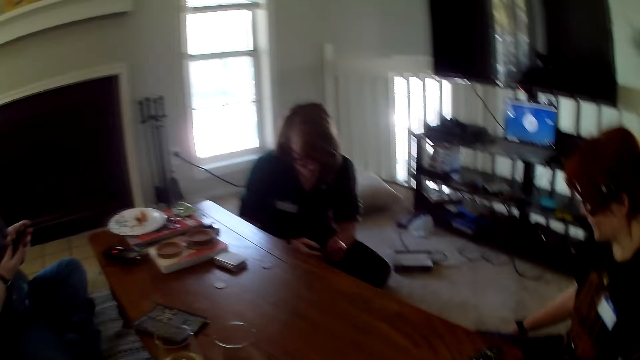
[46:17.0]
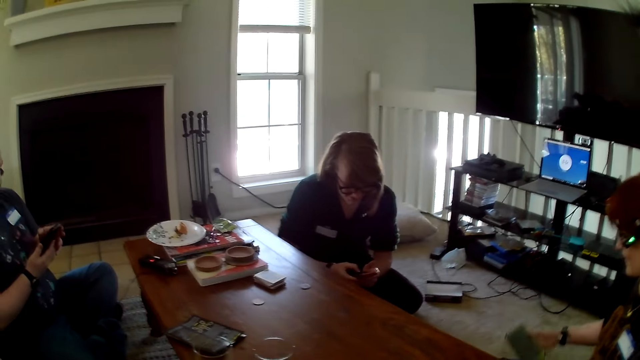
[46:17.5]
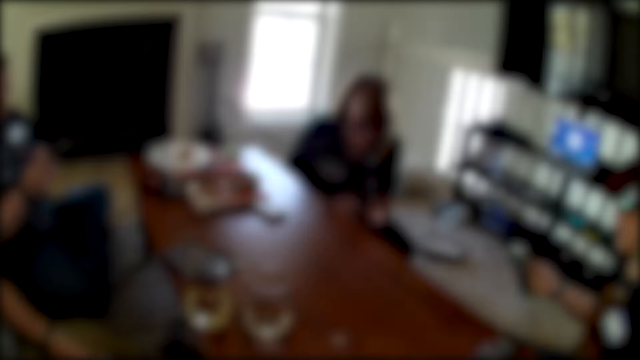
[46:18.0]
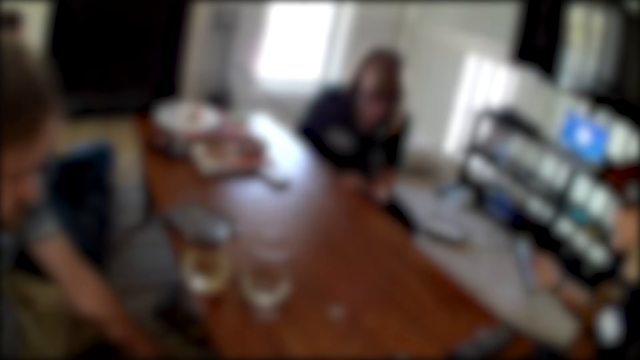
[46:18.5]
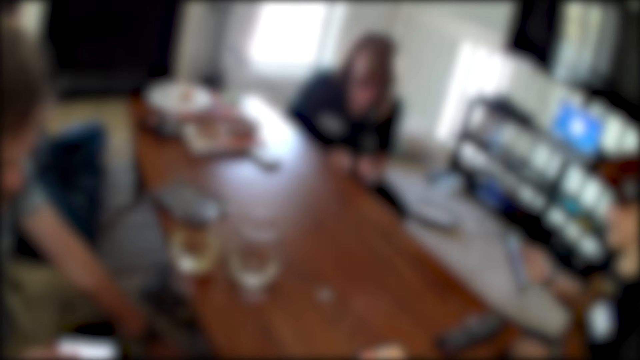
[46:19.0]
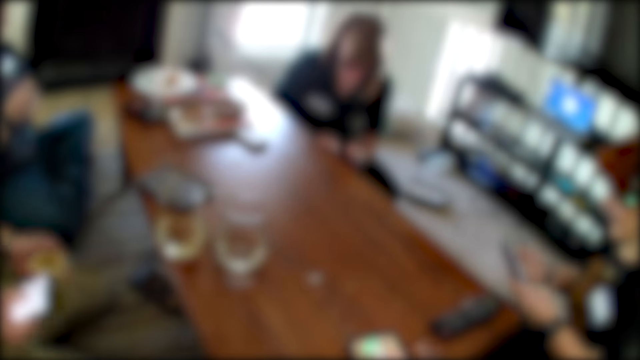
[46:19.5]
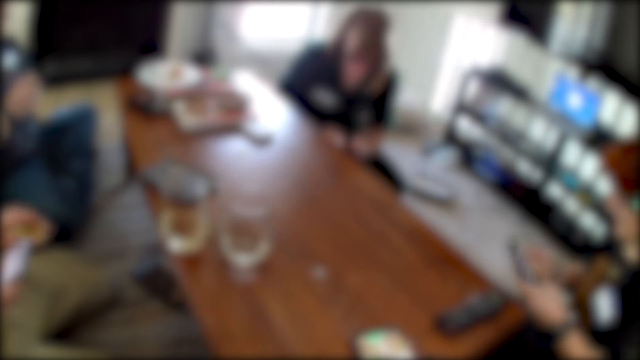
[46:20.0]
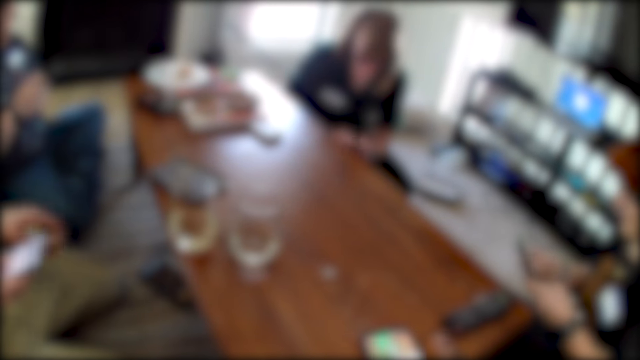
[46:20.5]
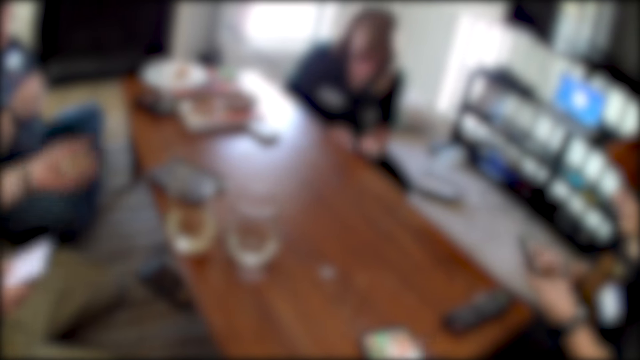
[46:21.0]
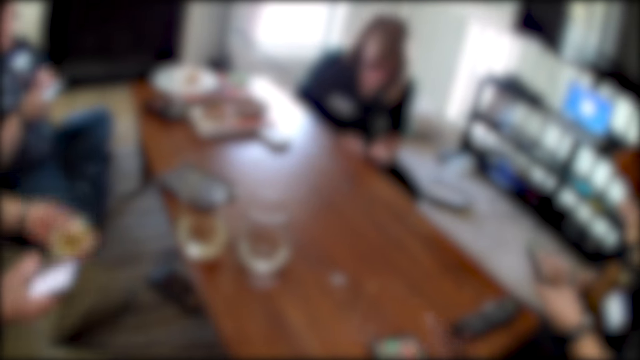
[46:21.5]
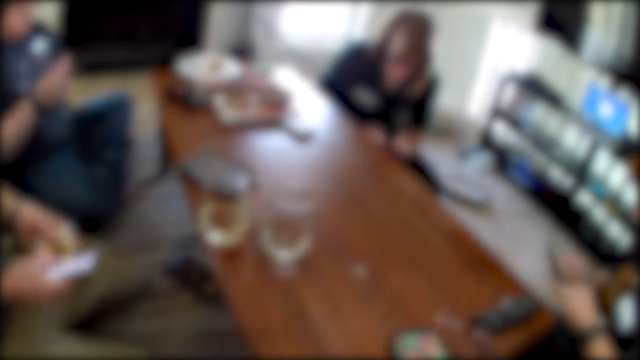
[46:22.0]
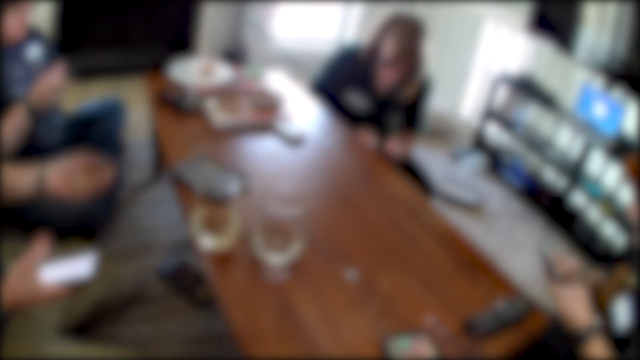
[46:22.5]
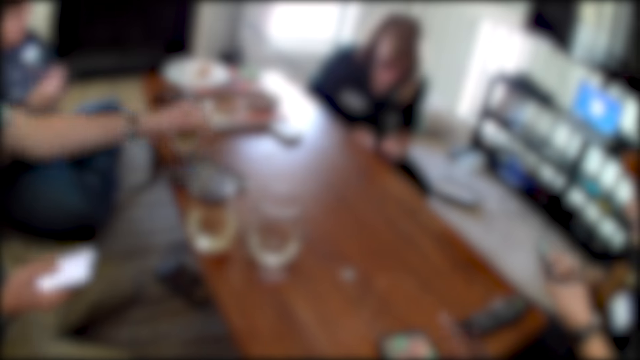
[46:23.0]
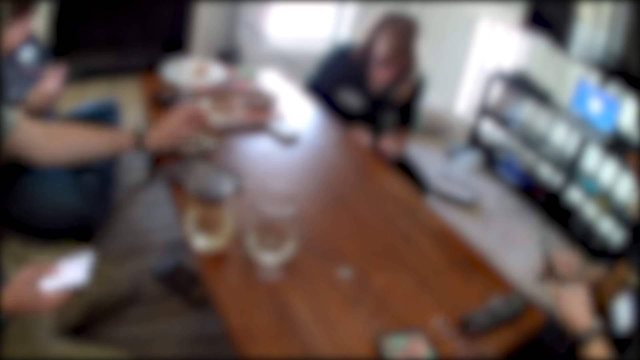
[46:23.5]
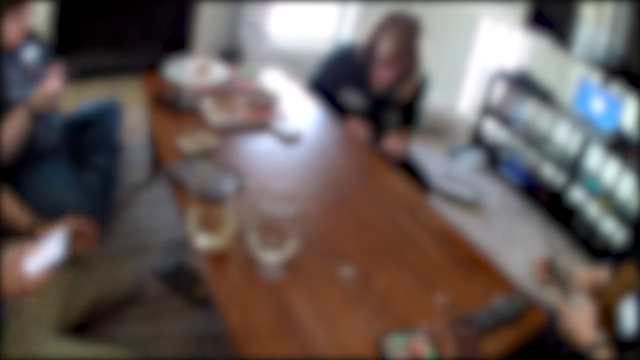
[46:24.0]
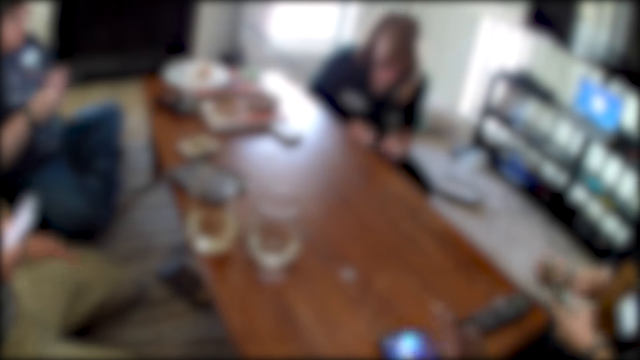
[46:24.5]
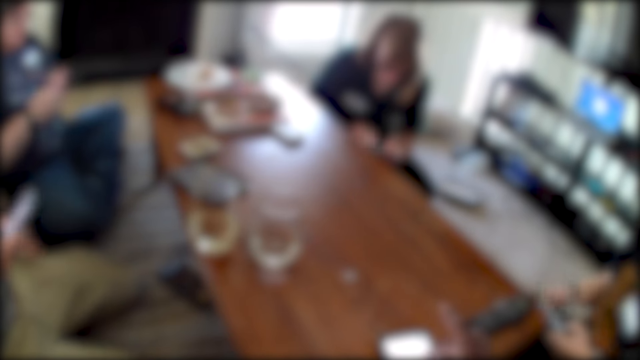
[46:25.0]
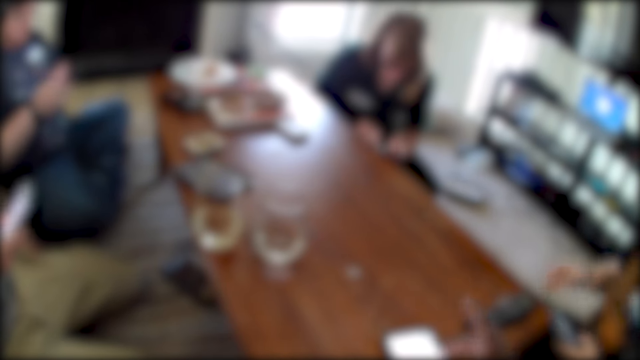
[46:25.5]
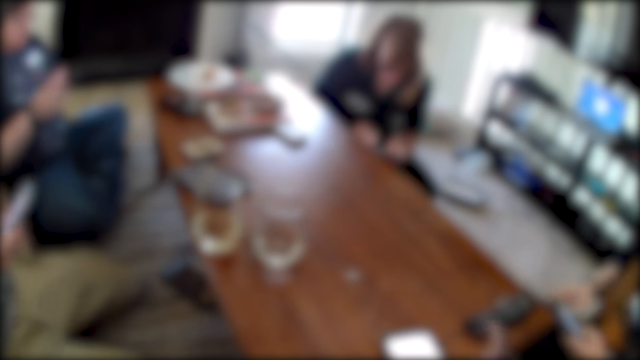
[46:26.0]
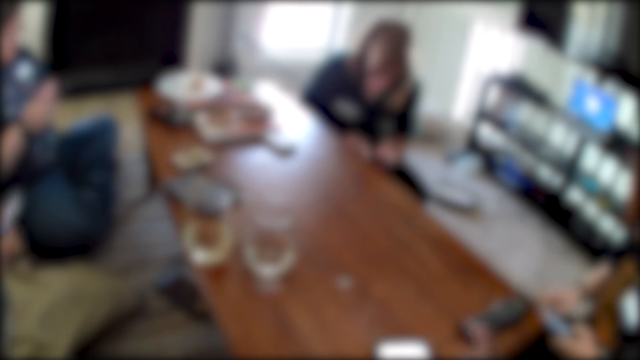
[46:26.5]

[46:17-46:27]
A person picks up a phone. Another person uses a phone. A man uses the phone. Another man places a card on the table.

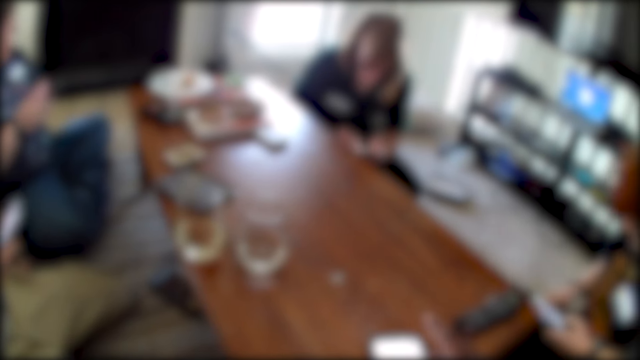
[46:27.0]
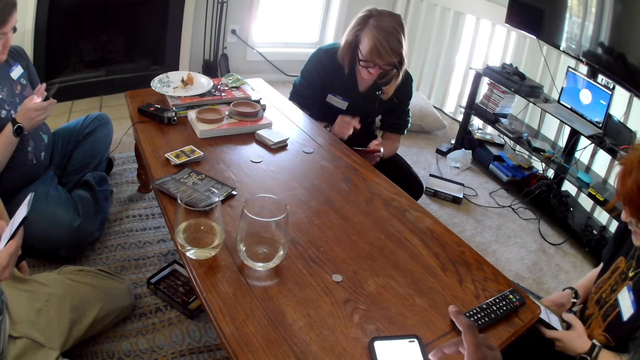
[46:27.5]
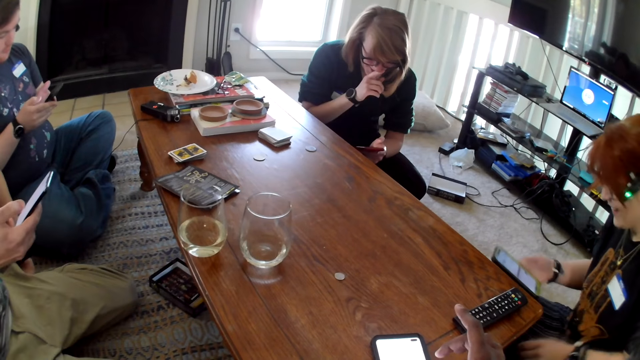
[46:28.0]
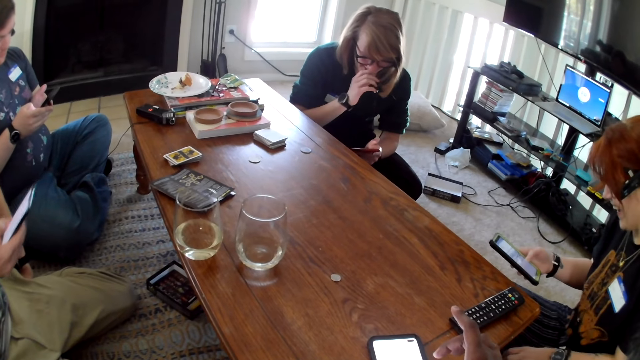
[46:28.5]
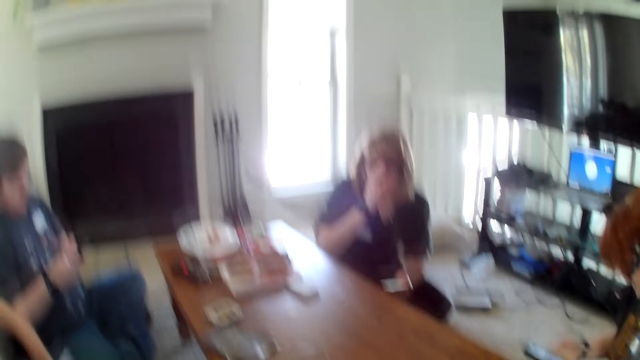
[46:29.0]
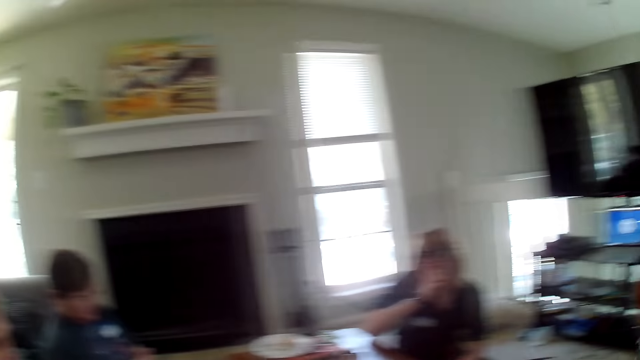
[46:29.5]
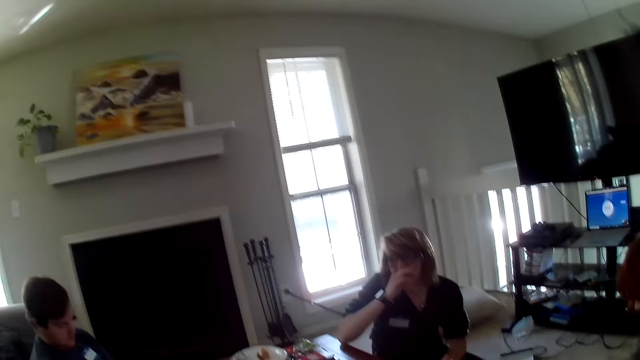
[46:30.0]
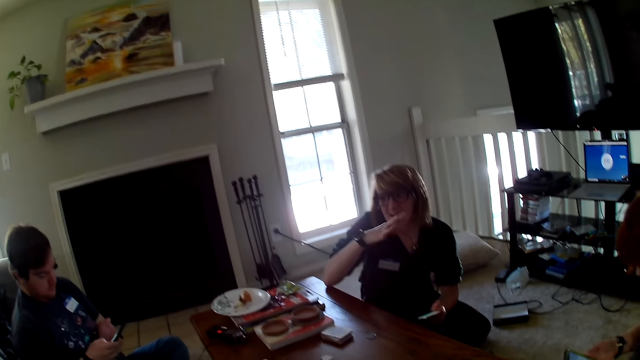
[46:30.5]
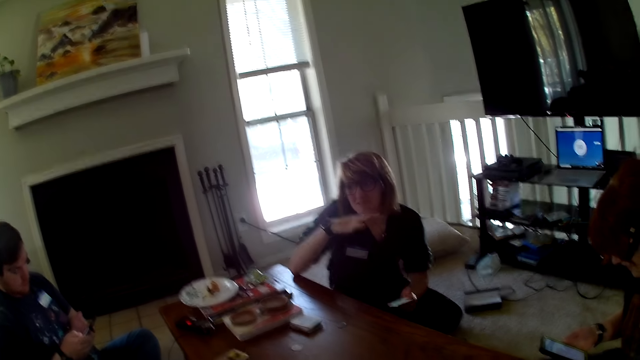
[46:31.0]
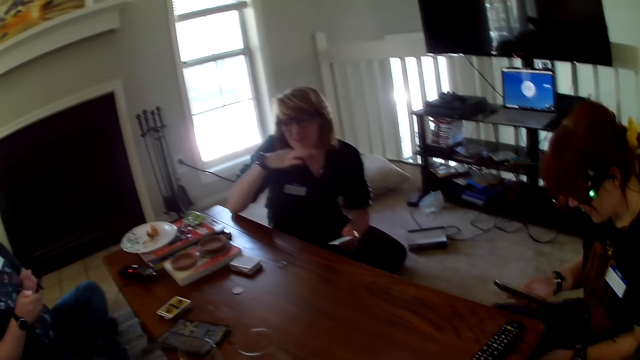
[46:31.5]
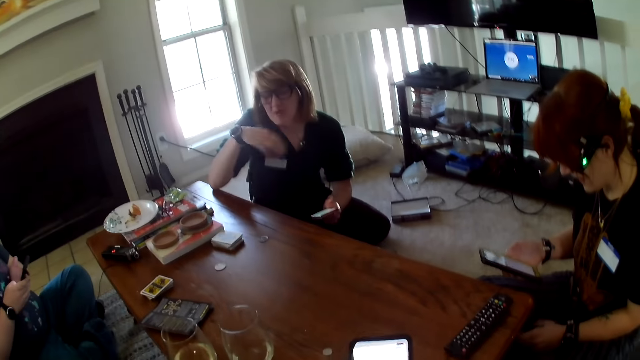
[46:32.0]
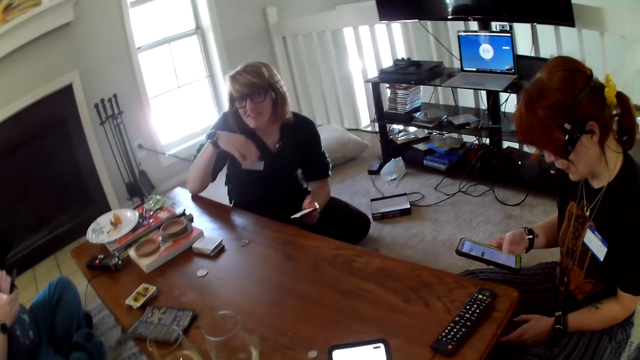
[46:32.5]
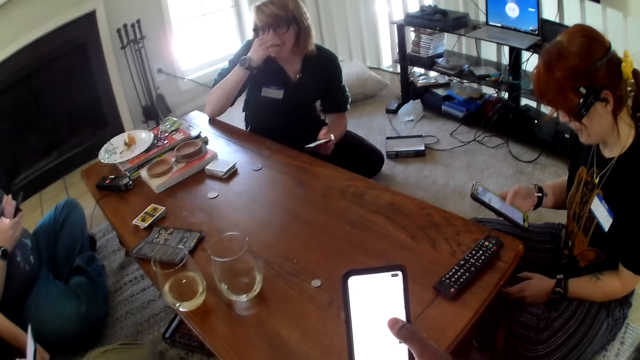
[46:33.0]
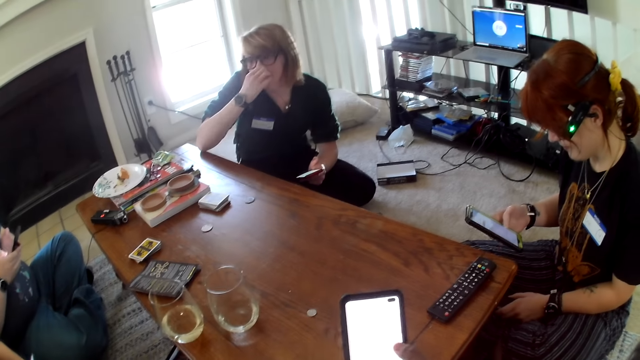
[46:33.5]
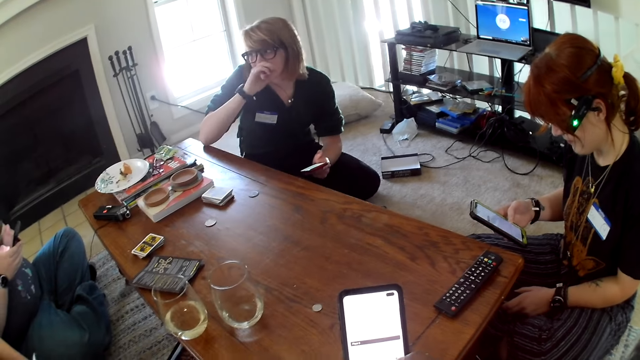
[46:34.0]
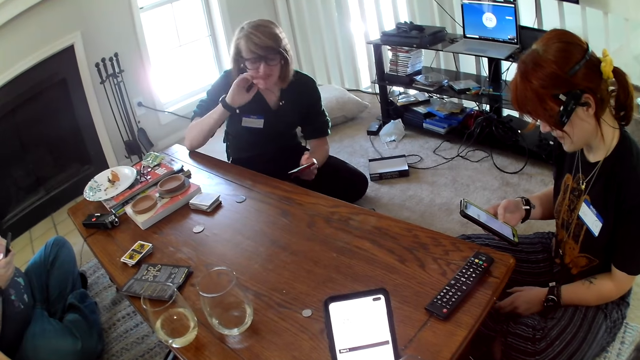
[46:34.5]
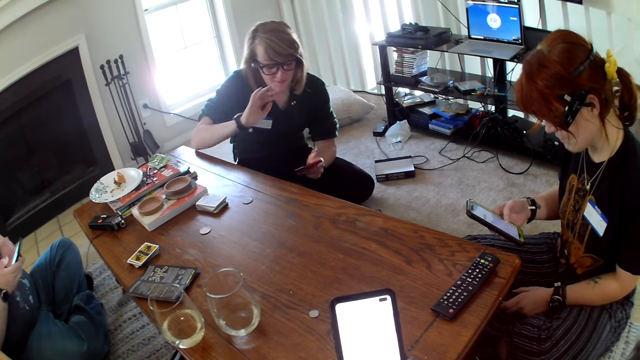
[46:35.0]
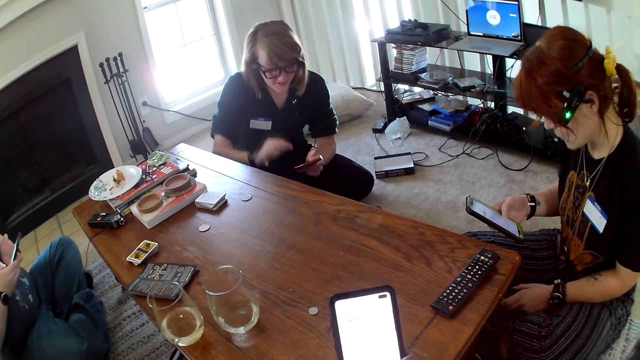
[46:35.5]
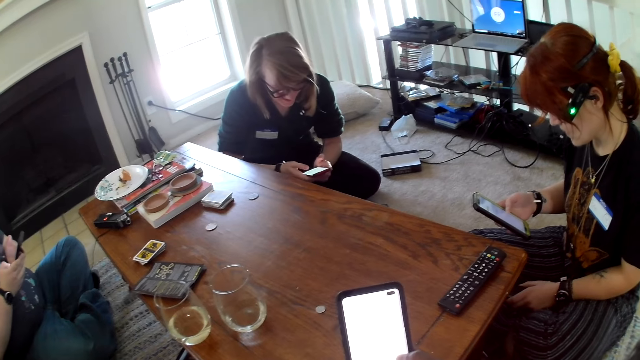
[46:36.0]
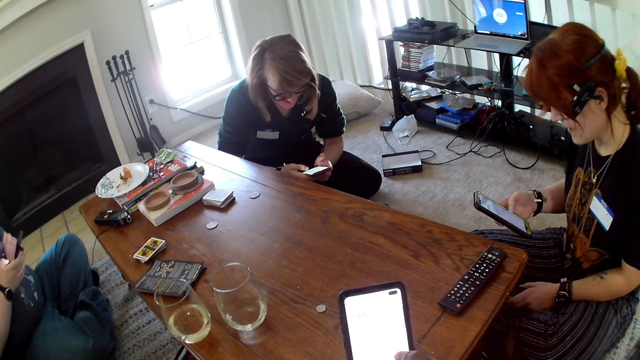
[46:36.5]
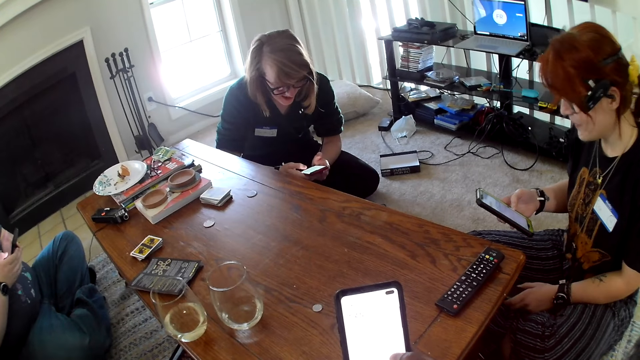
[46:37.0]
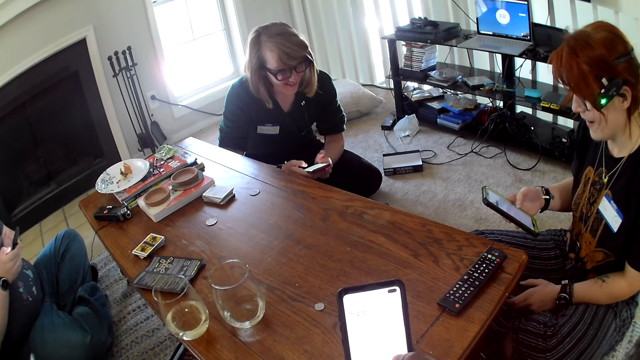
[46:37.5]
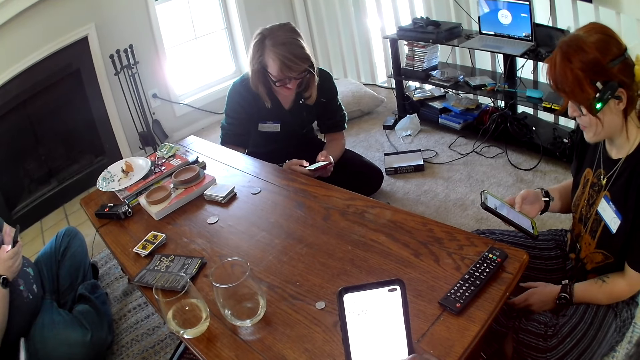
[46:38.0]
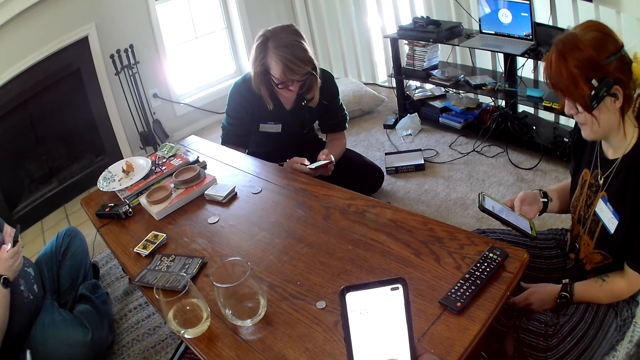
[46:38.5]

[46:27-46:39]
The camera wearer interacts with the others. A person scrolls her phone. The camera wearer scrolls a phone.
